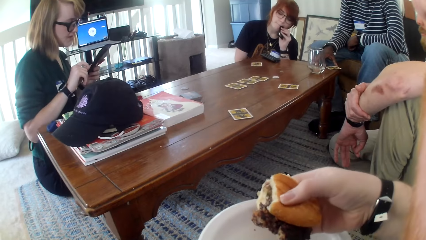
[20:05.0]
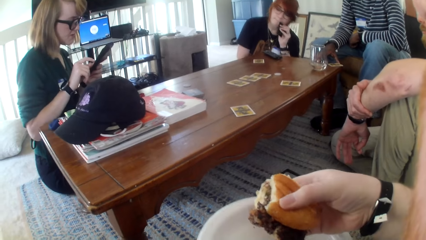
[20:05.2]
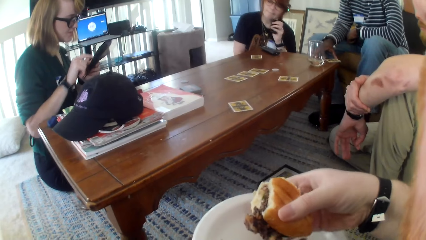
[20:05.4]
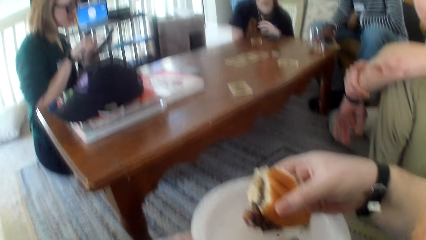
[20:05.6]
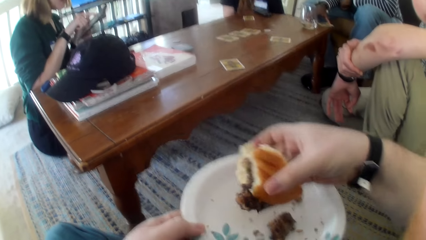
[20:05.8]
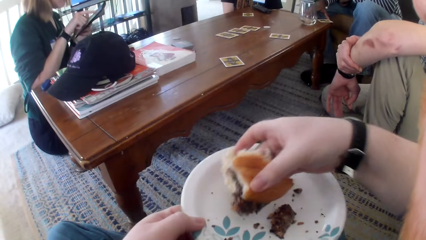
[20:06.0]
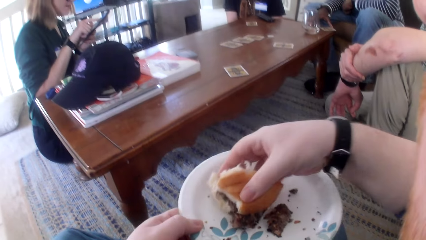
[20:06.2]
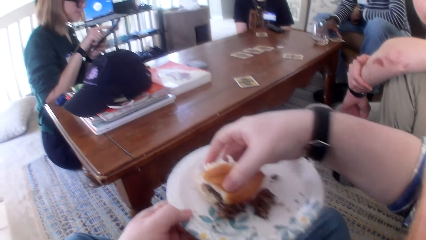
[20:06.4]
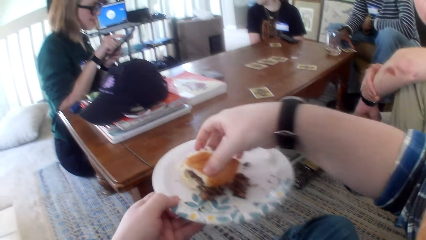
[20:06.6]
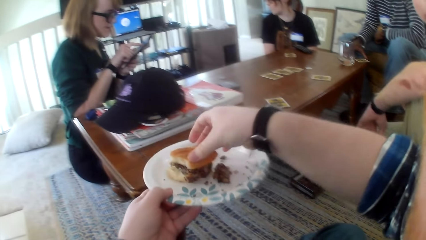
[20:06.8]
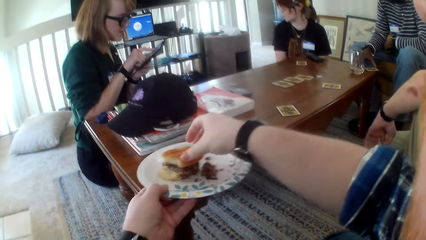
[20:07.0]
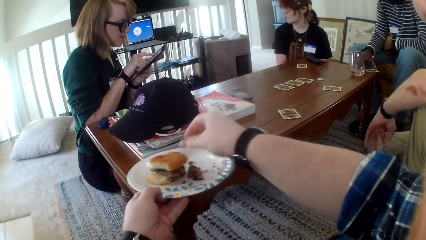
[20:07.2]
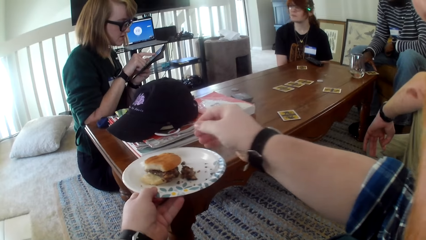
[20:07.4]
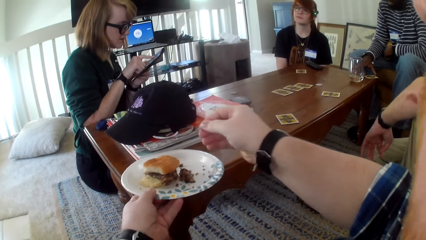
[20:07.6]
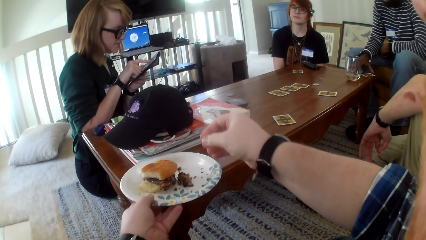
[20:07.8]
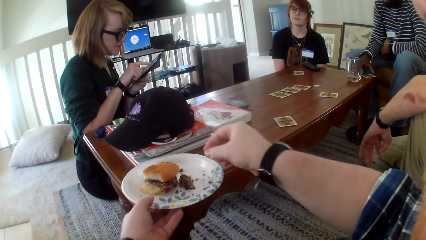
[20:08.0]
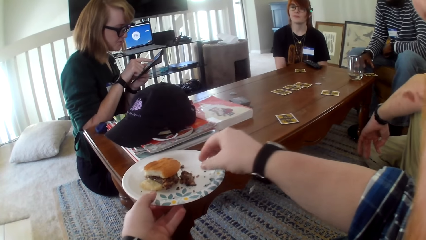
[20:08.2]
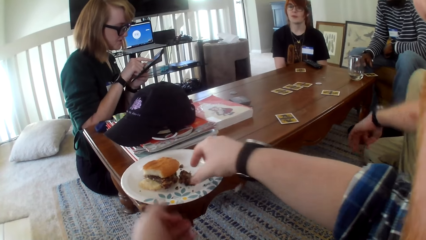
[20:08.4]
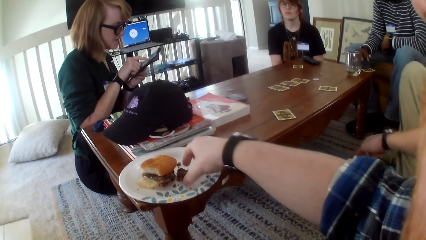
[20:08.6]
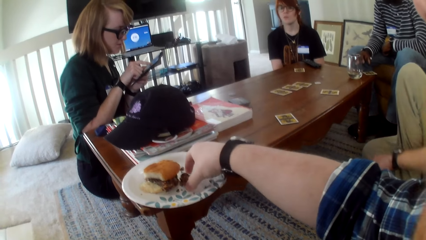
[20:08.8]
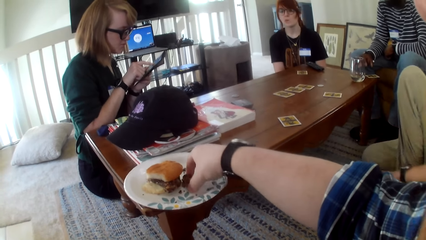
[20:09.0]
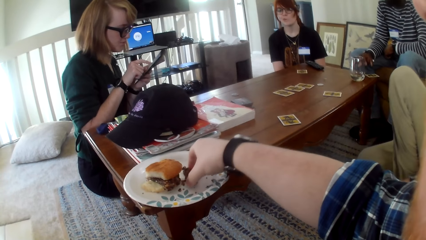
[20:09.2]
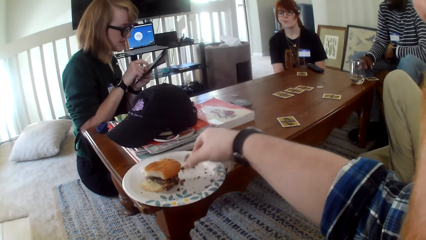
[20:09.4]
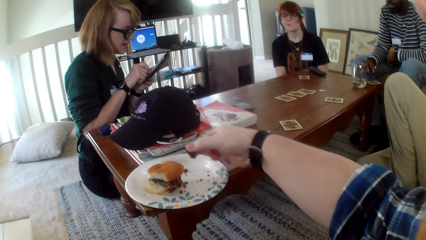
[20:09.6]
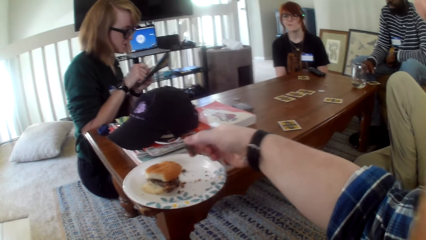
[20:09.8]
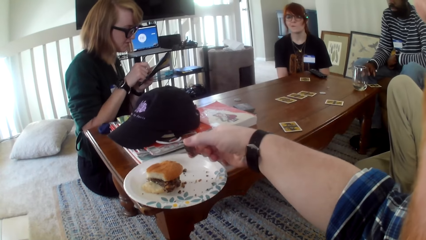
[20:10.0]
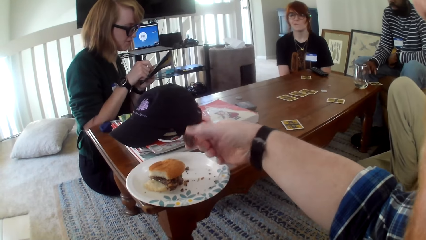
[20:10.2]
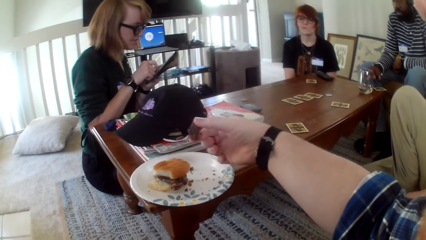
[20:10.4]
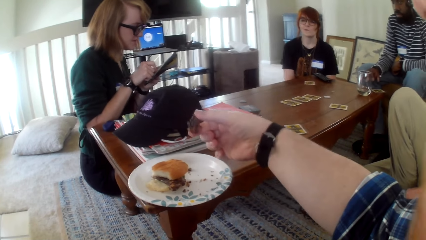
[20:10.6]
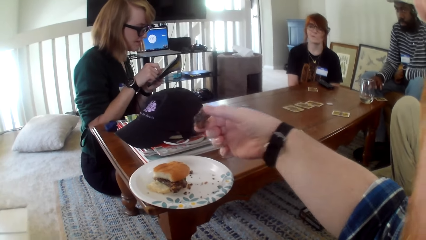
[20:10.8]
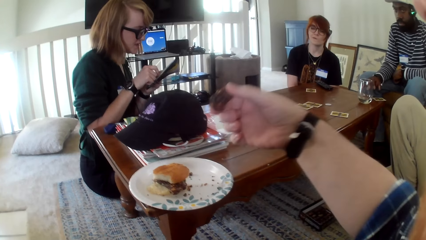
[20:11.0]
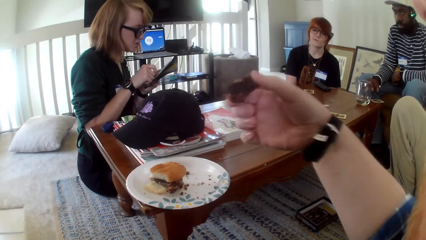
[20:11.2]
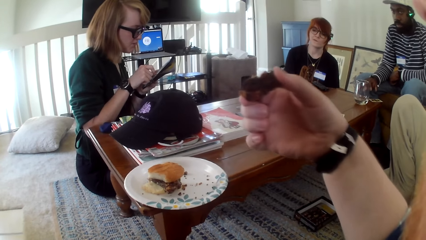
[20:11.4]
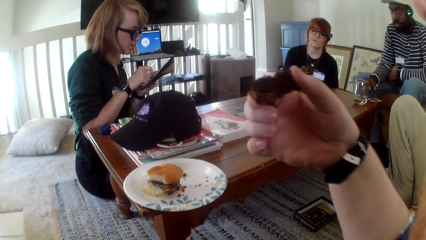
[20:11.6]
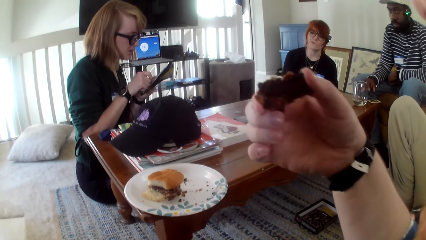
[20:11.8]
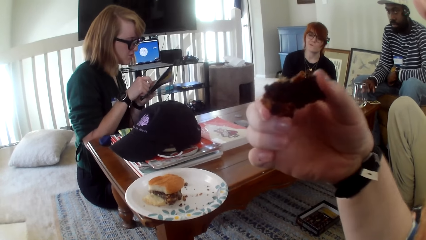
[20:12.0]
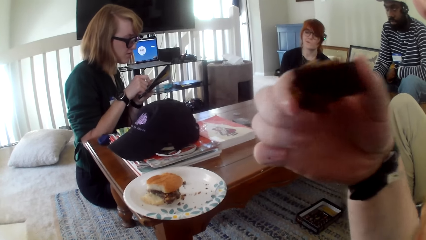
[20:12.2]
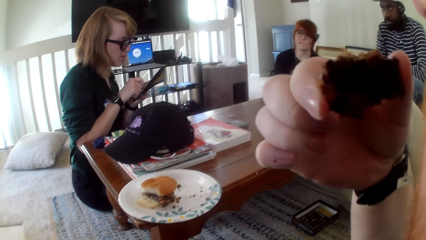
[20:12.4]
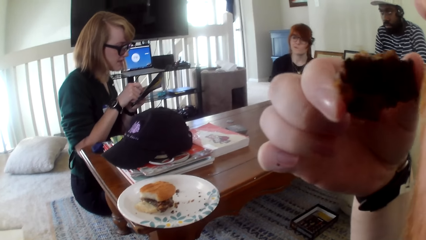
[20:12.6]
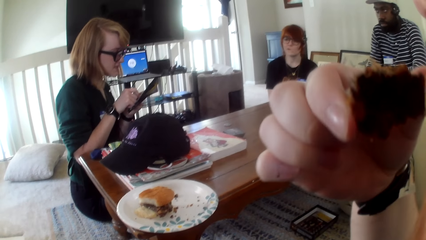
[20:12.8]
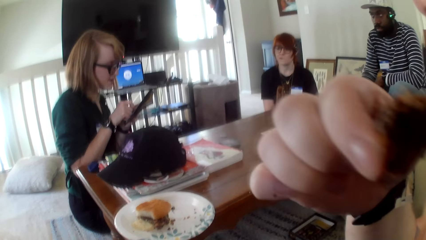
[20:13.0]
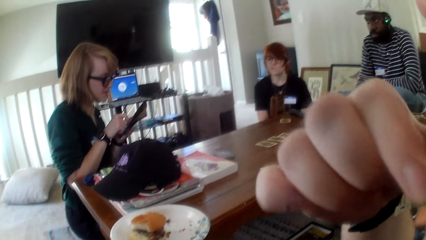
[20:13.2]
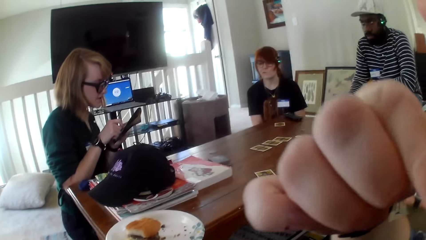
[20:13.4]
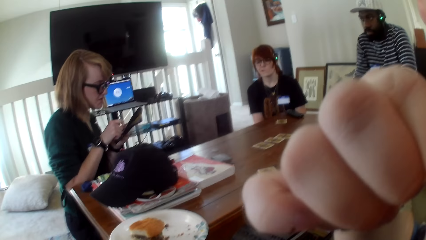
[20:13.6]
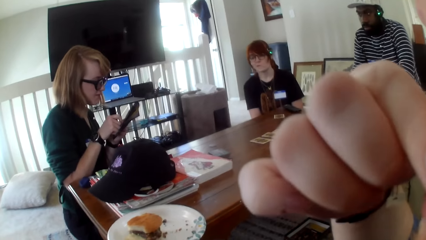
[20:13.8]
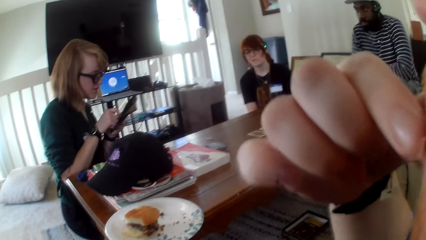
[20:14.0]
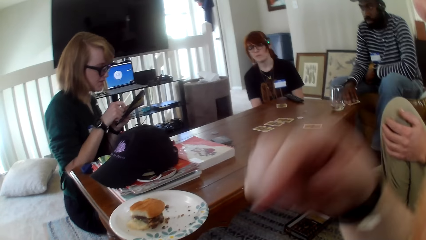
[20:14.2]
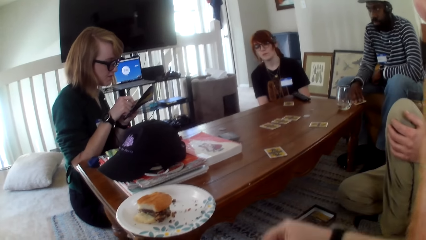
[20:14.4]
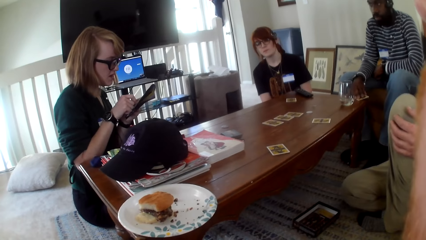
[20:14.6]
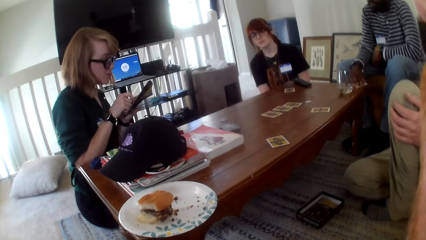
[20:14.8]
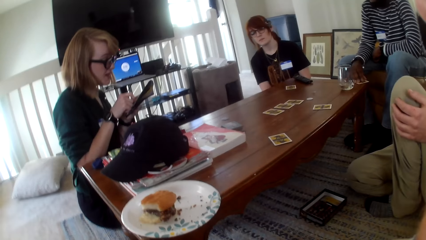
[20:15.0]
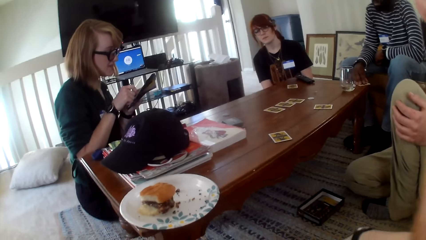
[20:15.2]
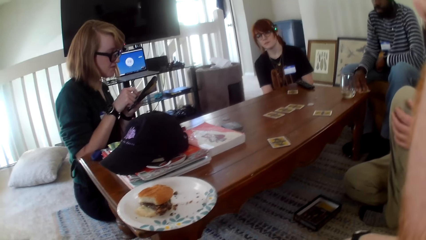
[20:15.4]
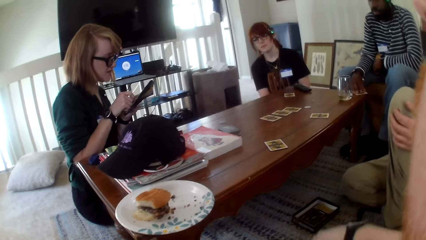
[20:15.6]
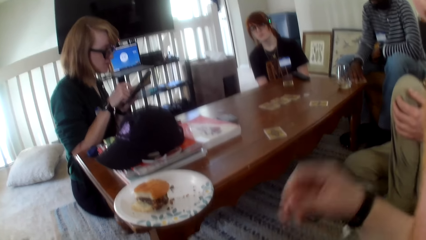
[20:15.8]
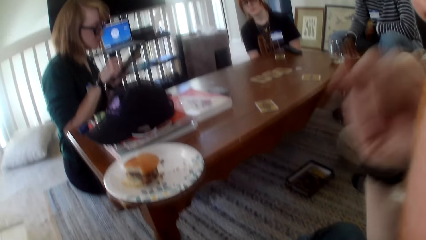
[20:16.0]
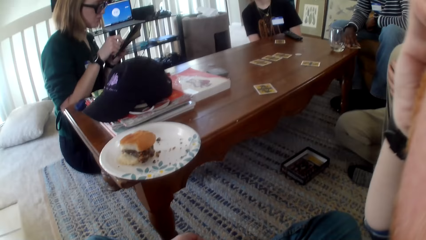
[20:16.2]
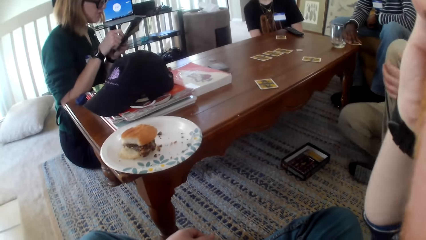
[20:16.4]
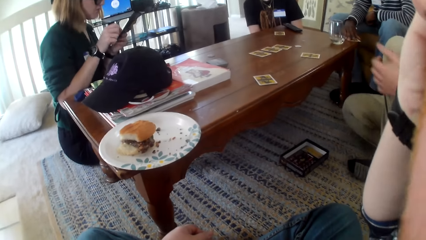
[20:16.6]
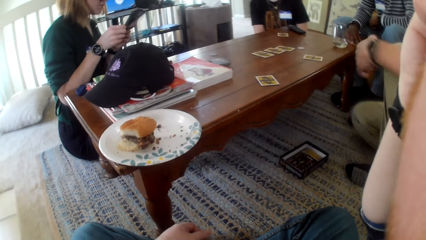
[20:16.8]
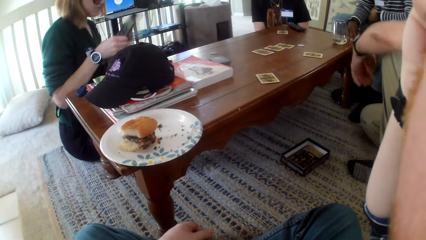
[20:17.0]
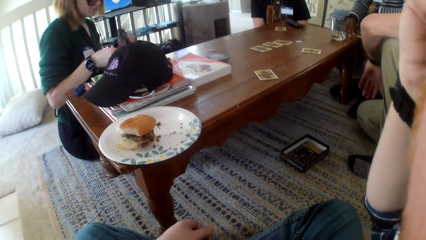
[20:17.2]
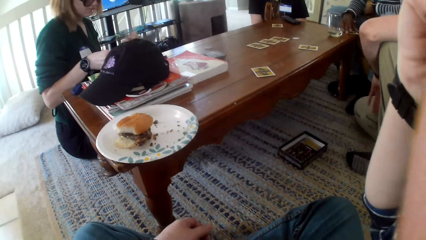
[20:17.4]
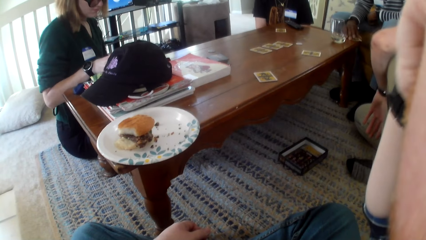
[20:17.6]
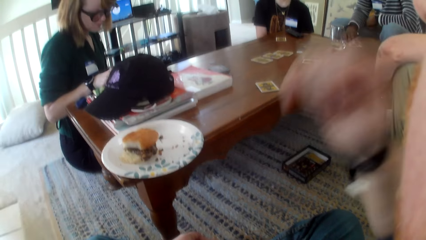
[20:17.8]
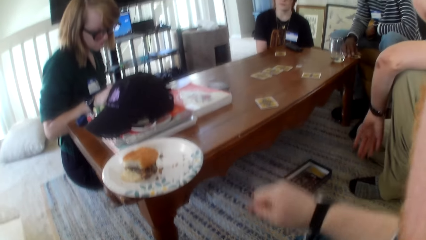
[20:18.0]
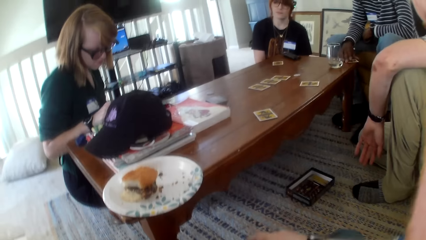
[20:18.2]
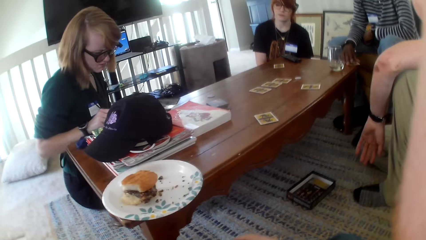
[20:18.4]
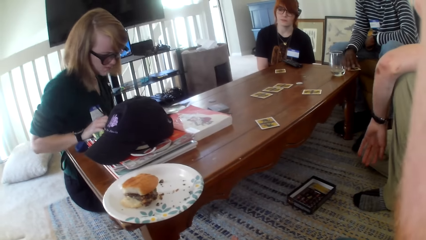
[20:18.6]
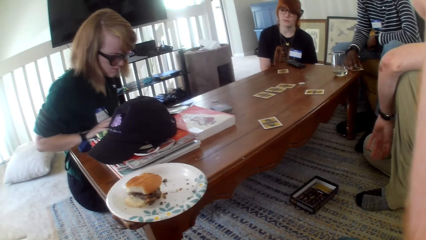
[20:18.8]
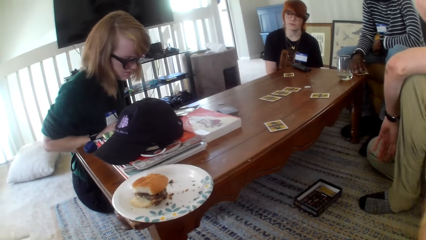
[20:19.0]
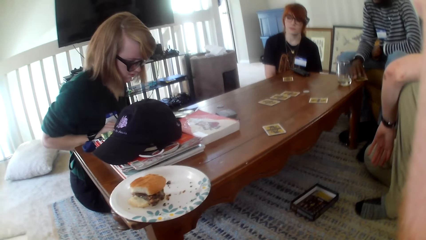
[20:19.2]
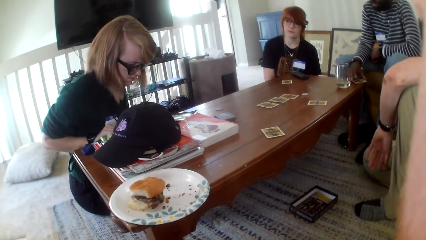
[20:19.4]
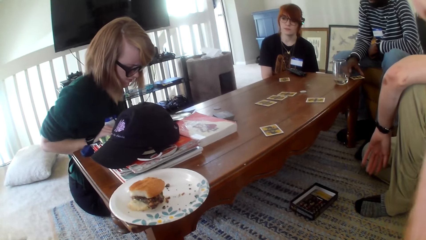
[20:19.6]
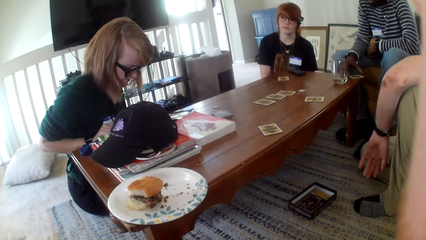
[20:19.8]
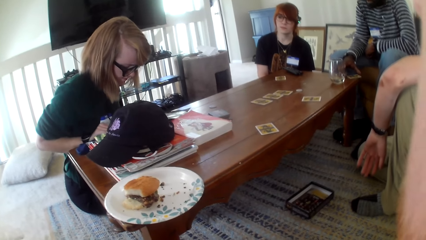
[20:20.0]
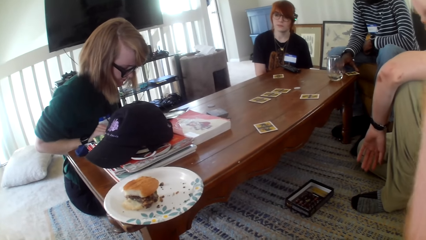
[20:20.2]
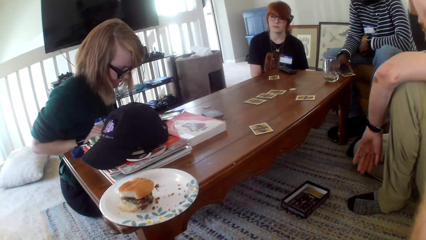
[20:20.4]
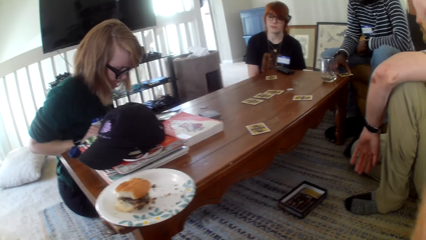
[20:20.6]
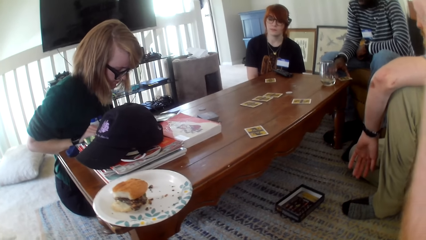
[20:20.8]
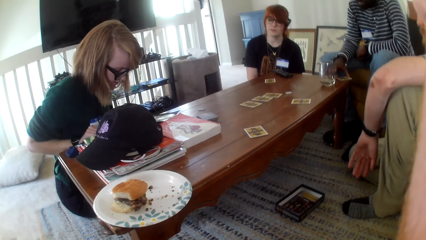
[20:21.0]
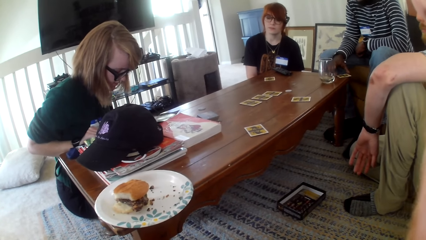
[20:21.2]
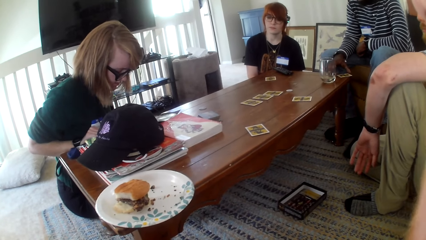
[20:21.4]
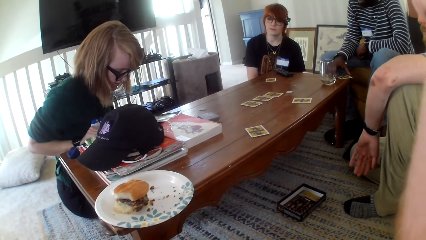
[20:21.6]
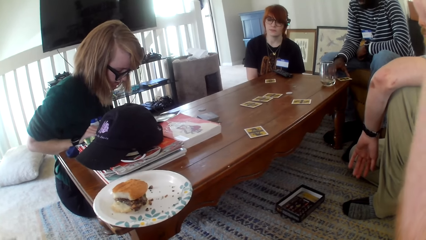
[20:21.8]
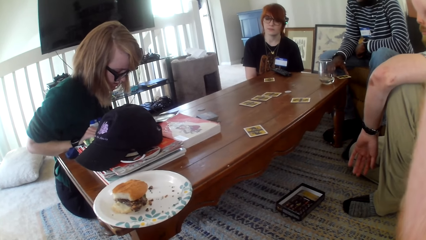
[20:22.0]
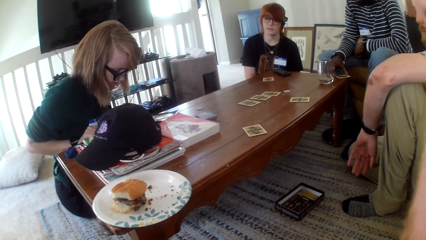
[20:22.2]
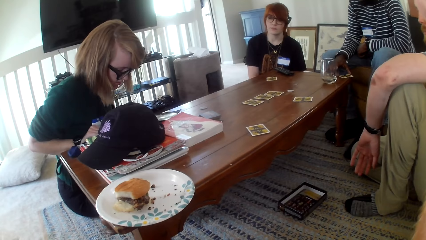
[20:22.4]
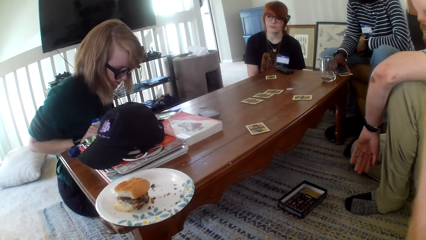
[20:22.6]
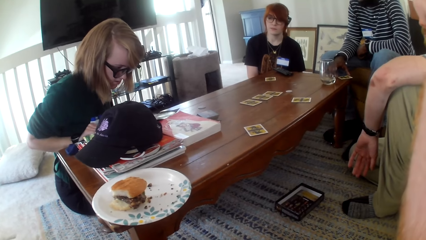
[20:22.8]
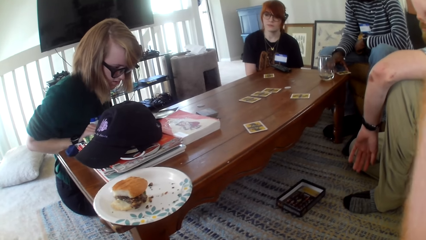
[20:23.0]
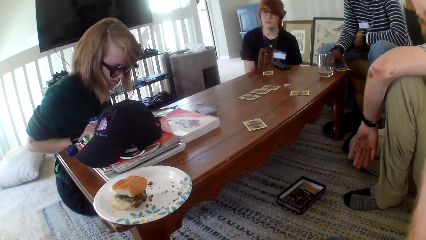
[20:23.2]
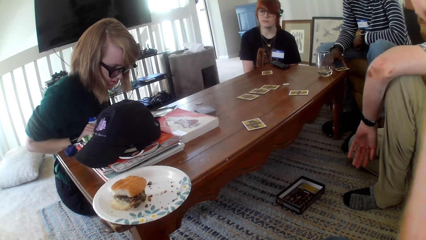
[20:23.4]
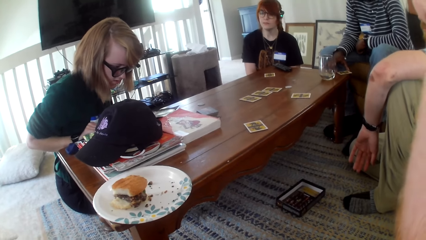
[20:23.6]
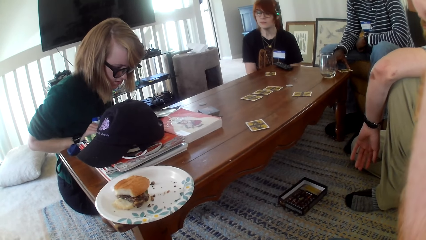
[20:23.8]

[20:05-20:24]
A woman reads from the paper. The camera wearer puts the hot dog on the plate. They put the plate on the table. They pick meat from the plate. The woman reads from the paper. The camera wearer eats the meat. The woman reads from the paper. The camera wearer moves a hand. The woman moves the paper and looks at the paper.
